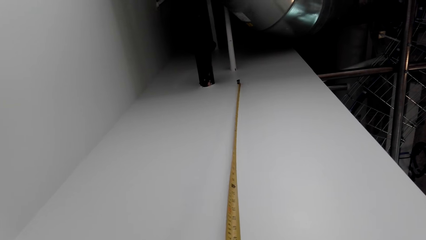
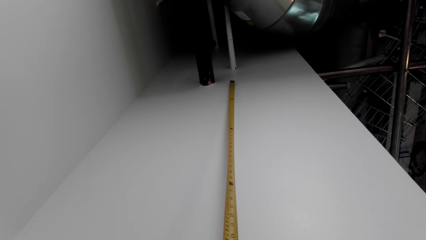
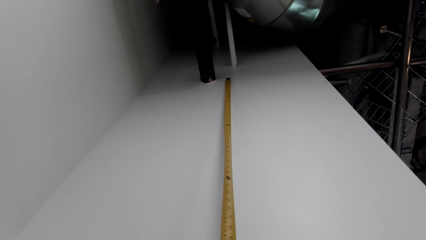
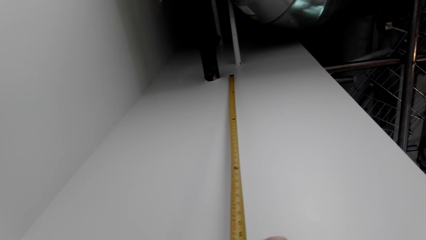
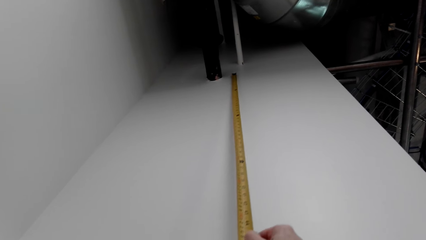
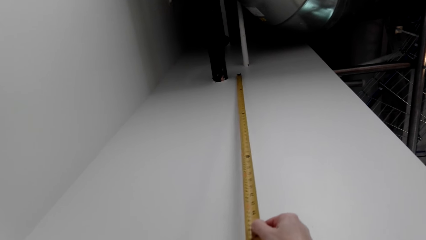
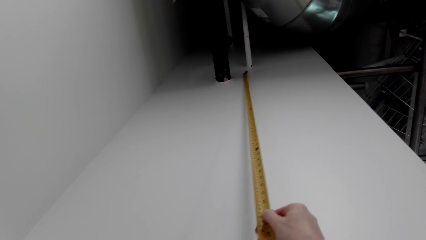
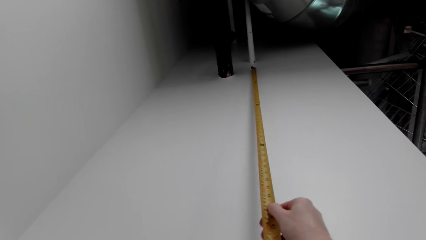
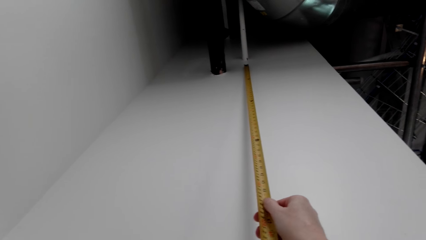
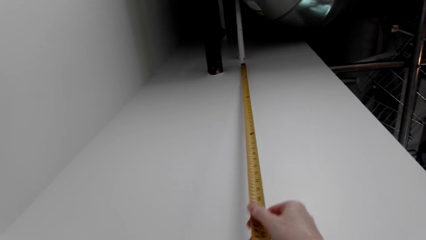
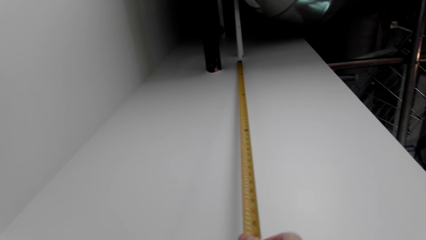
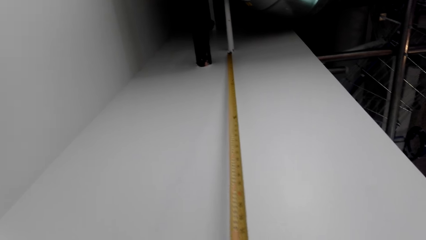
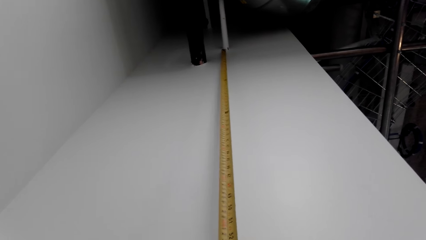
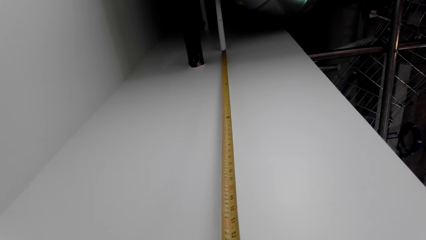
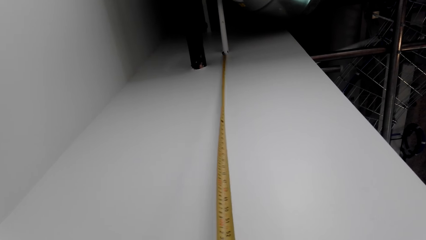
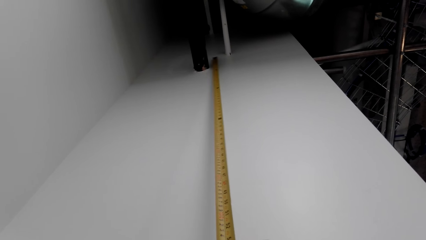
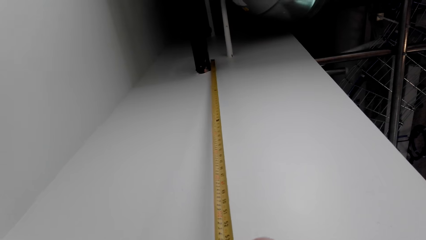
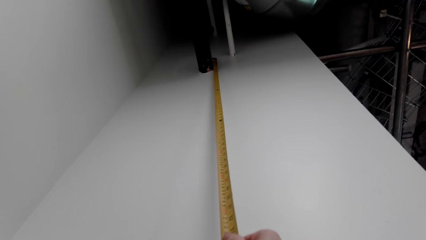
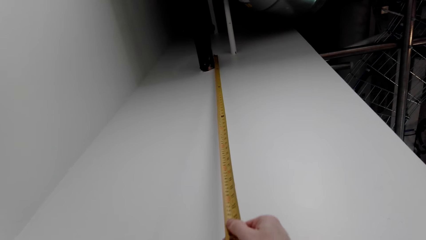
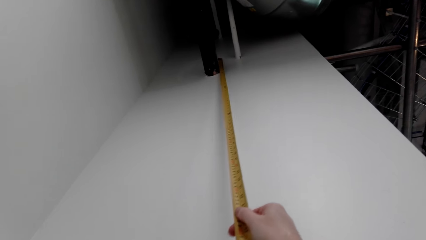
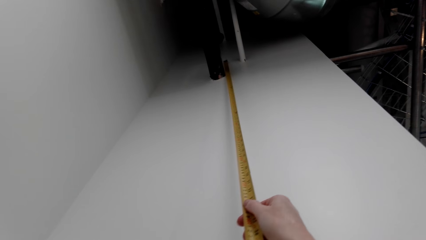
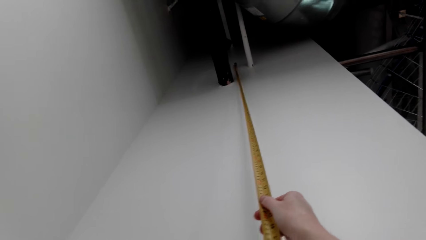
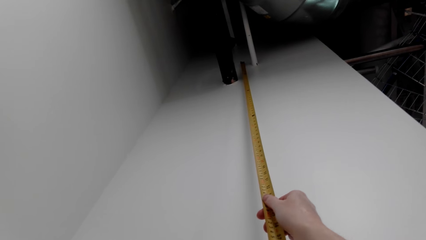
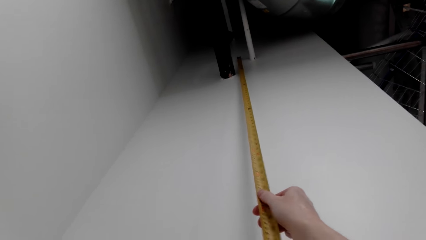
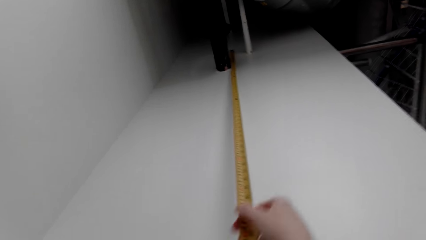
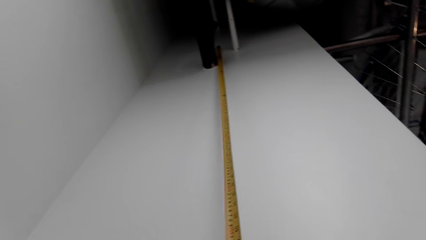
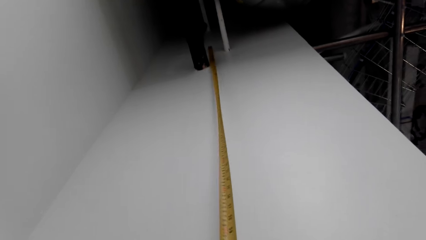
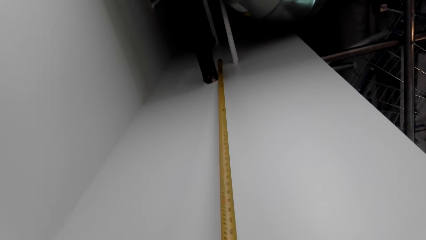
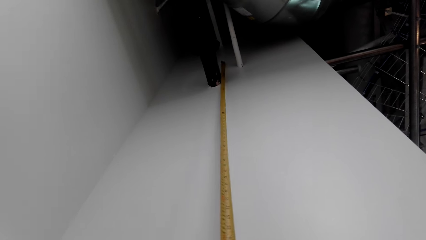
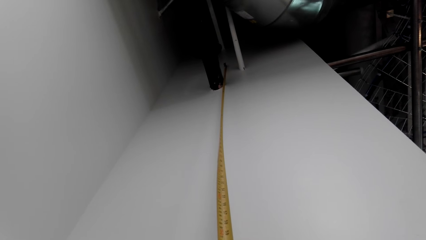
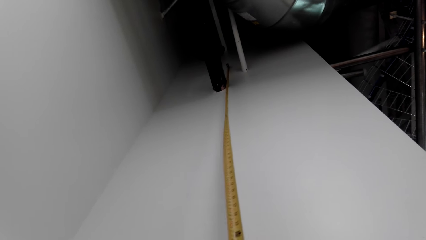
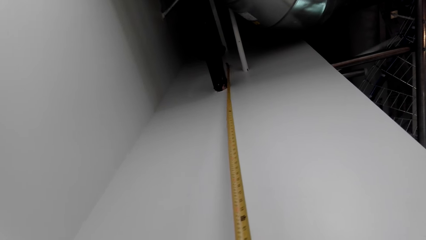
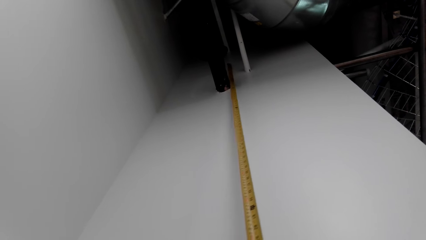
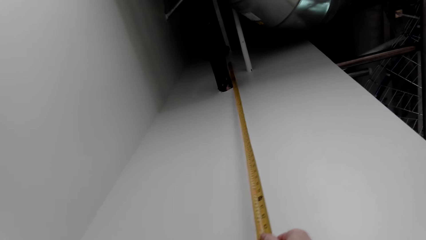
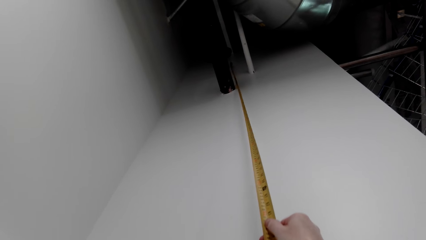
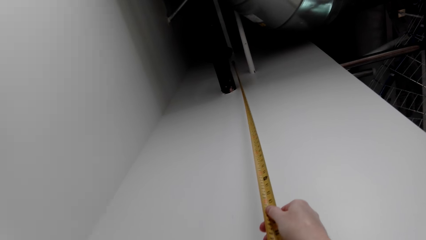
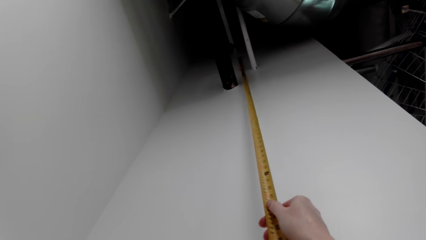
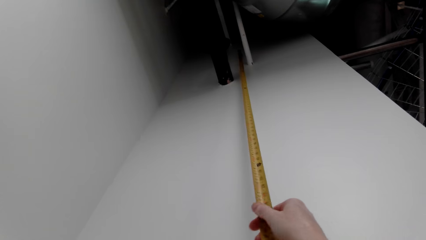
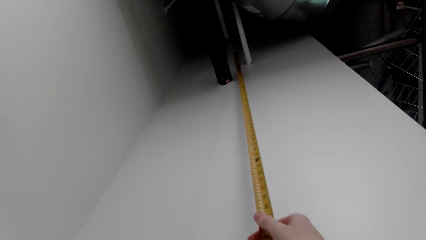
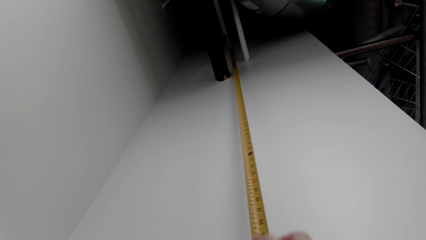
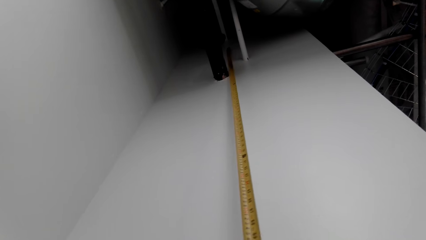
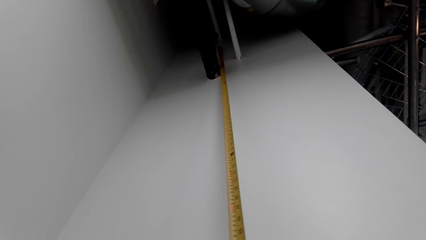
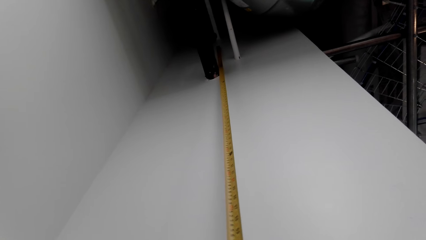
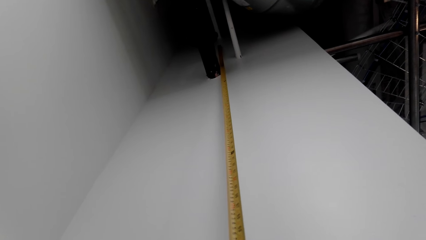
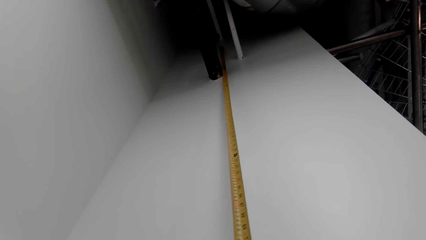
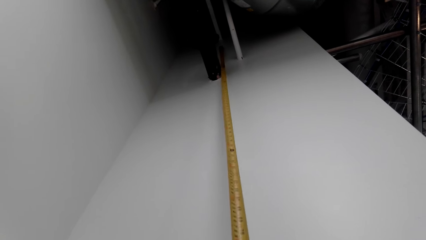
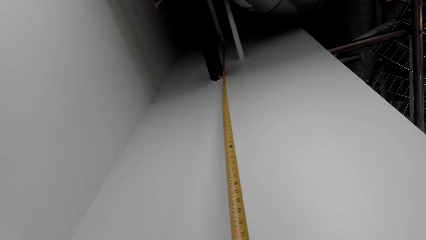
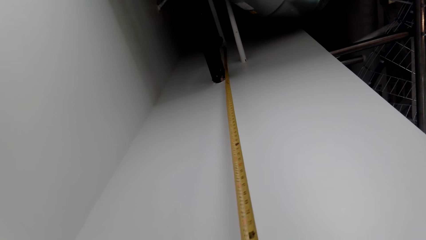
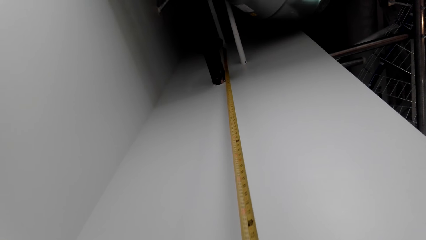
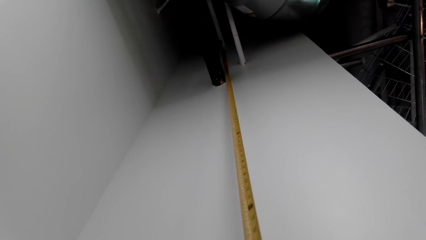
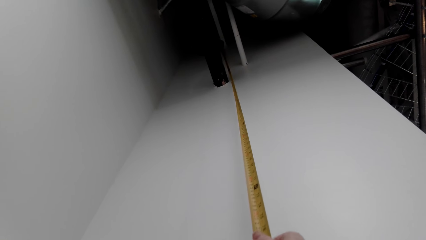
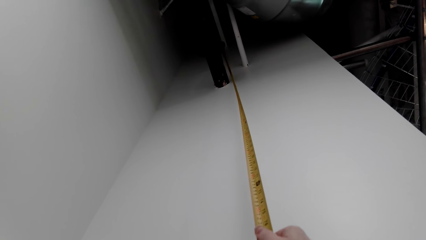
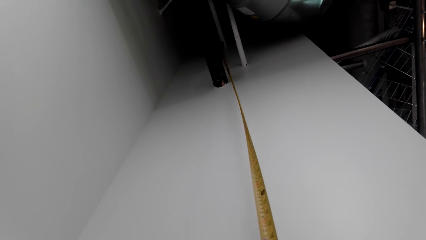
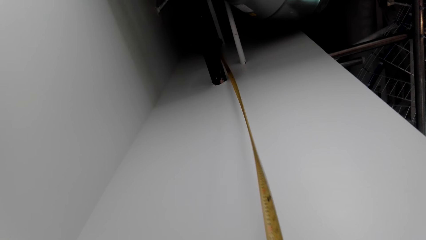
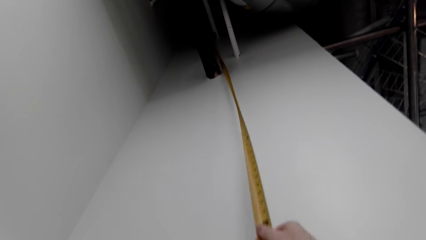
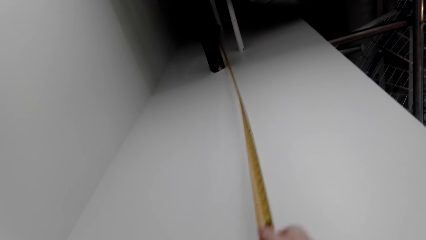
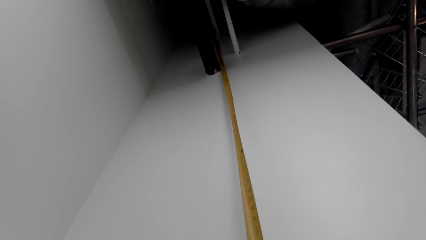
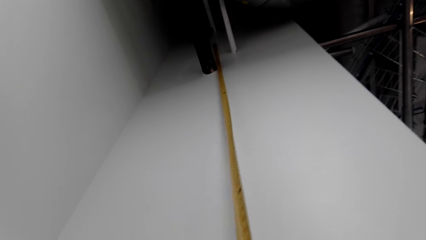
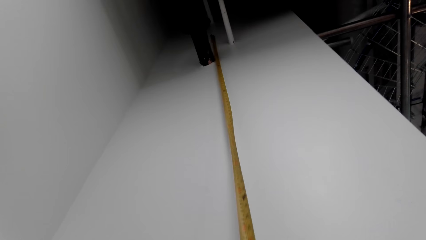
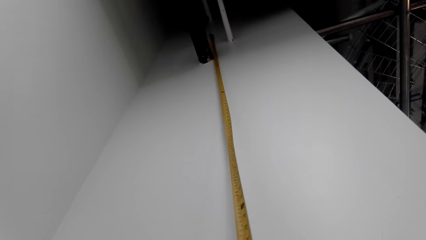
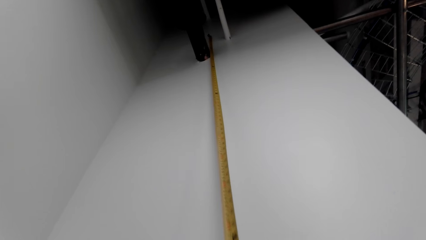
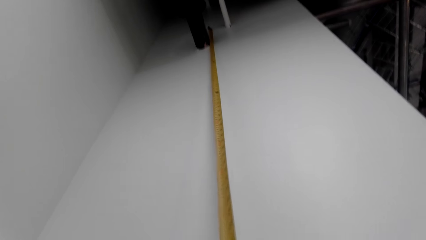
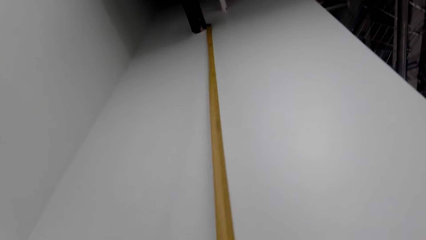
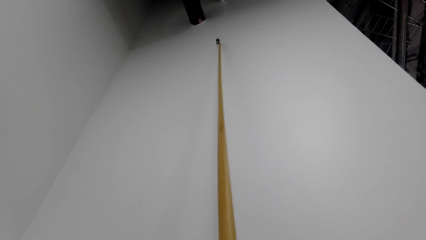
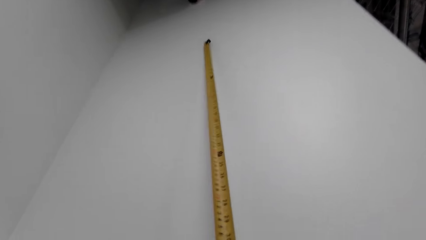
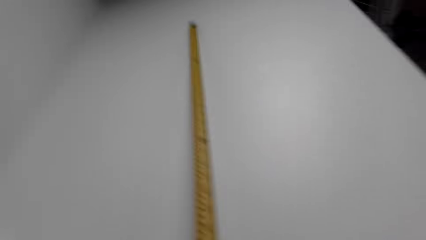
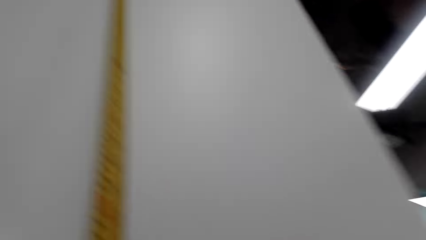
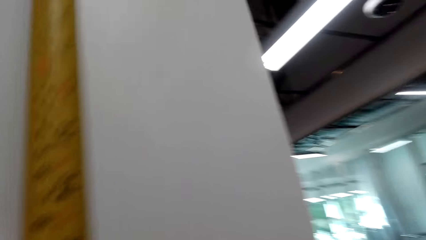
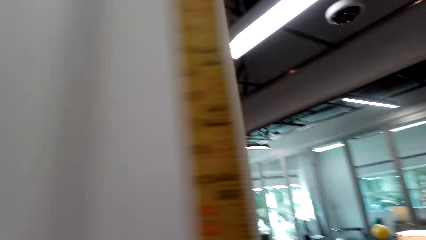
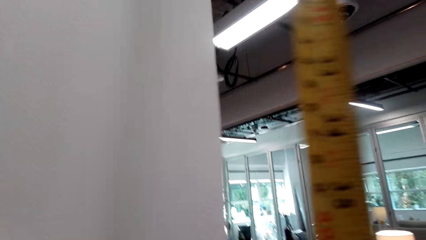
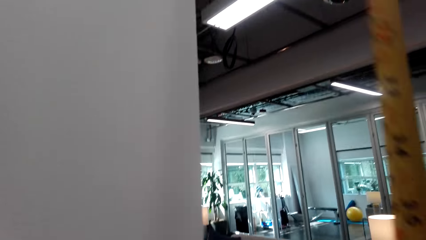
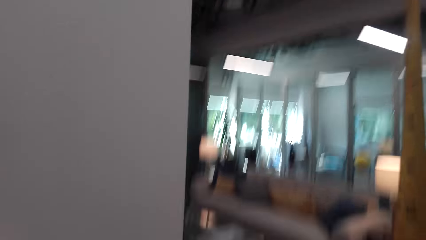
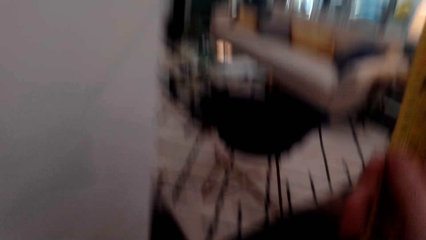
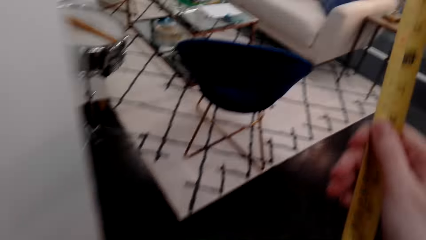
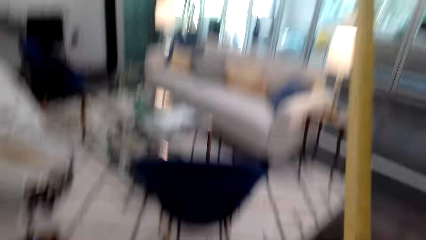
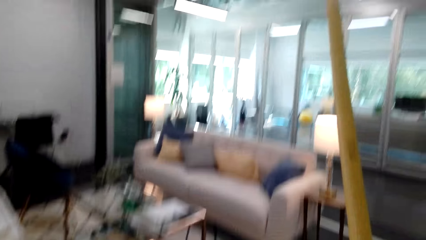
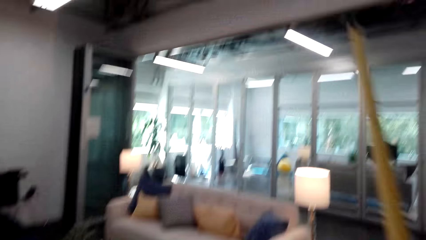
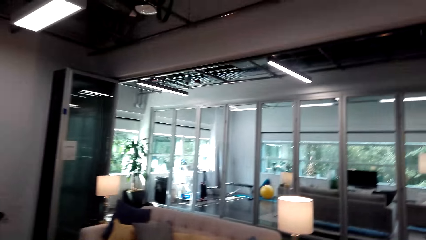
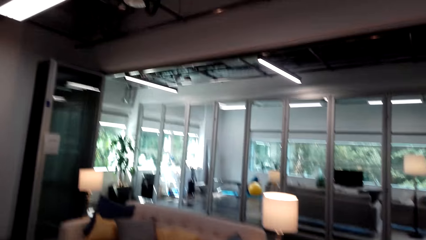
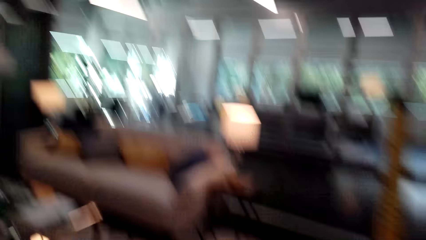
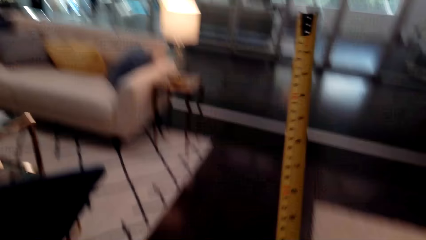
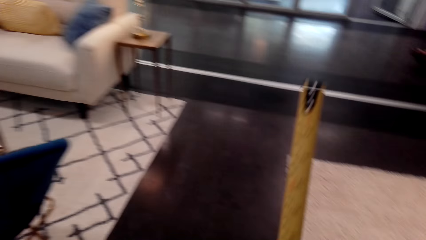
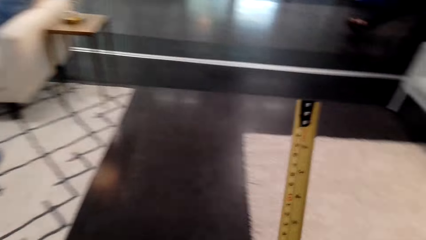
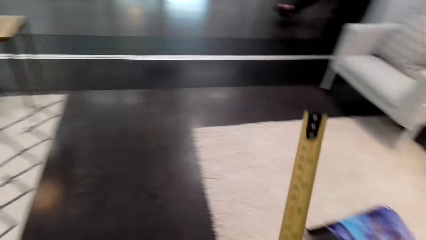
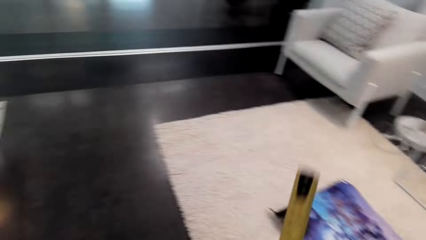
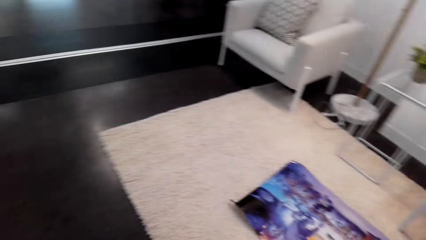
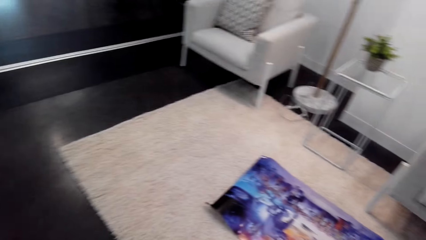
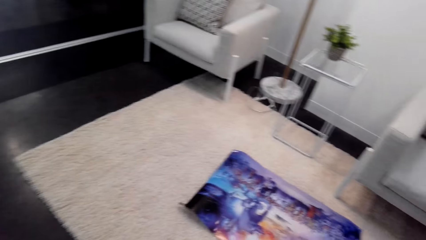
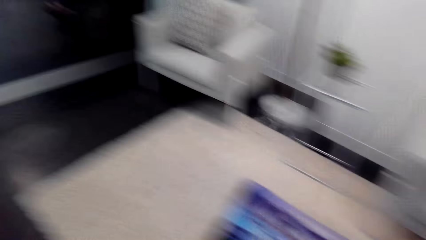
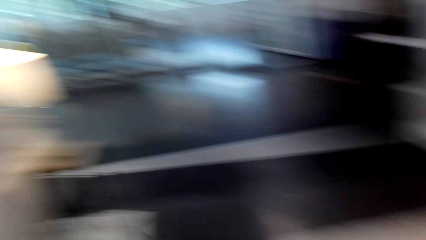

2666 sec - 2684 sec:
The camera wearer moves around the room.
